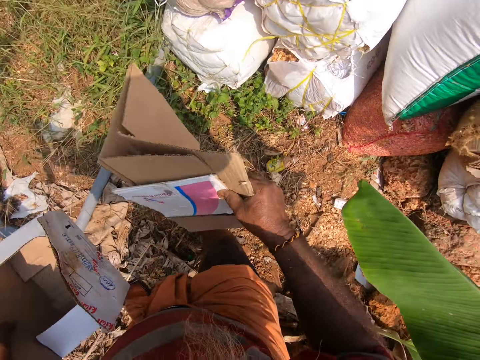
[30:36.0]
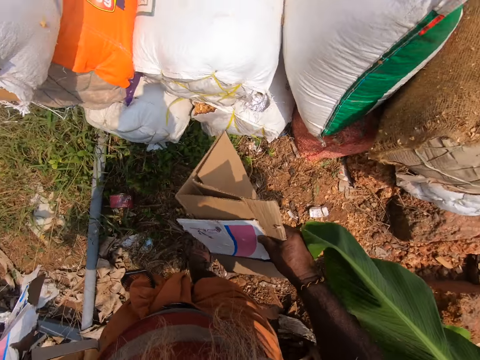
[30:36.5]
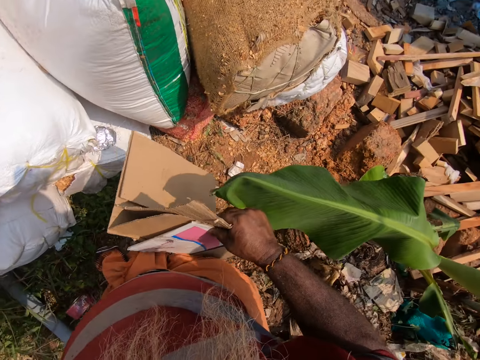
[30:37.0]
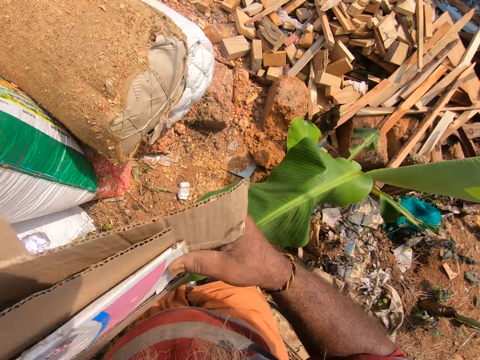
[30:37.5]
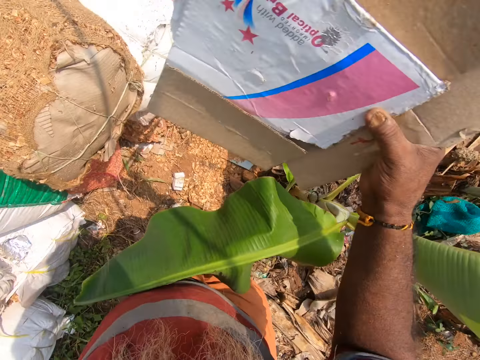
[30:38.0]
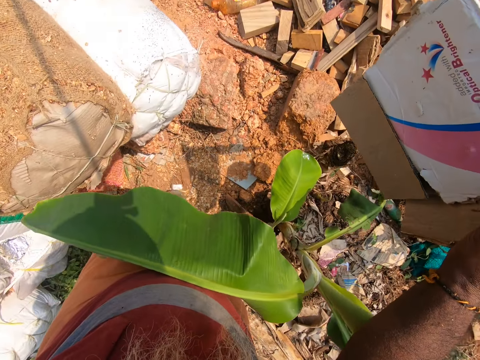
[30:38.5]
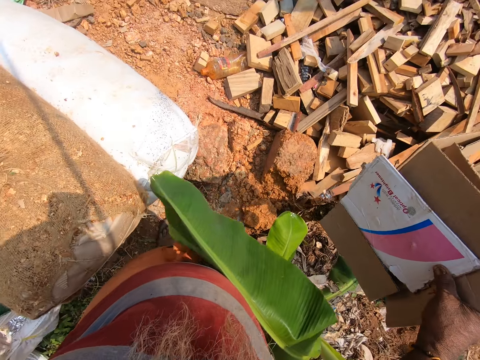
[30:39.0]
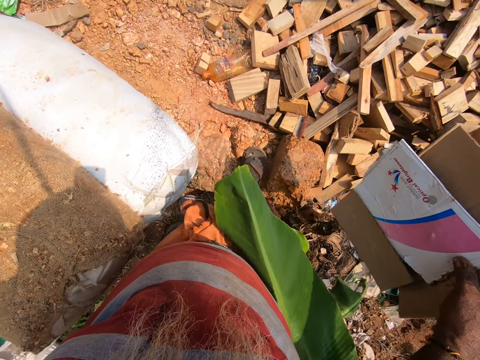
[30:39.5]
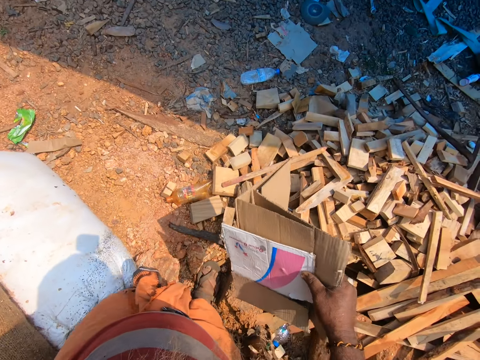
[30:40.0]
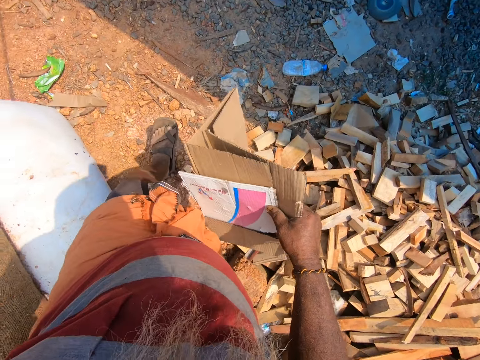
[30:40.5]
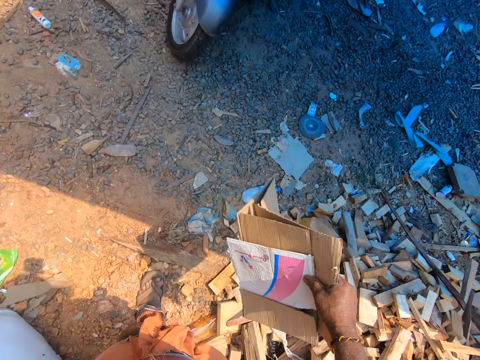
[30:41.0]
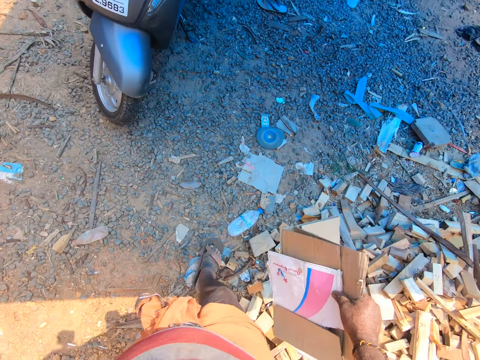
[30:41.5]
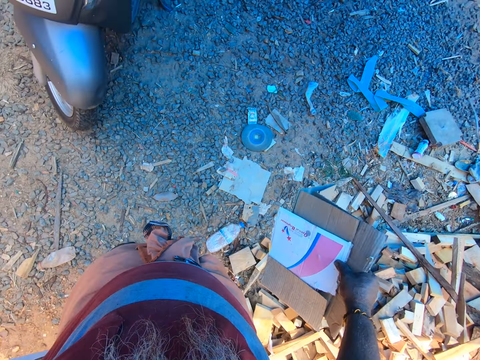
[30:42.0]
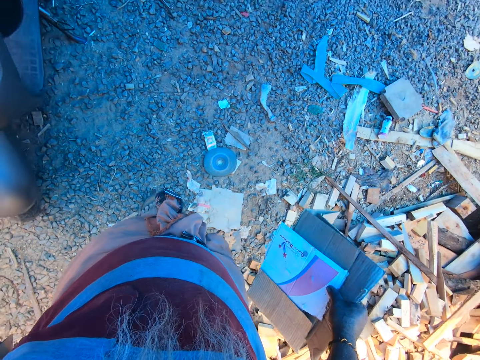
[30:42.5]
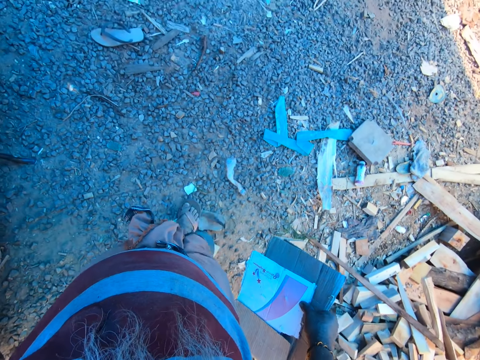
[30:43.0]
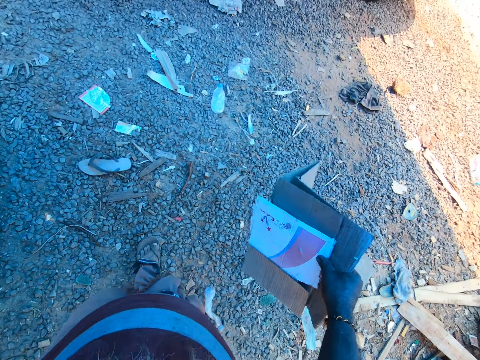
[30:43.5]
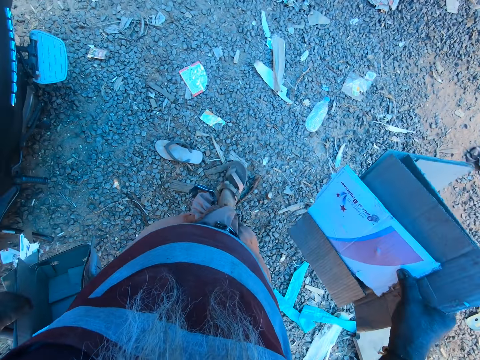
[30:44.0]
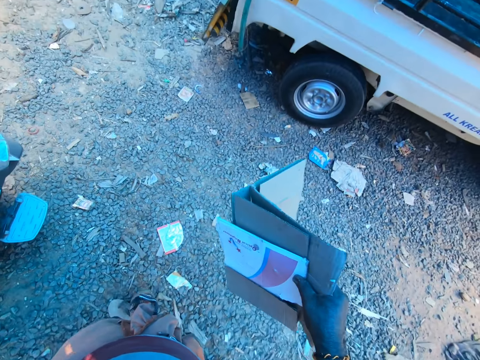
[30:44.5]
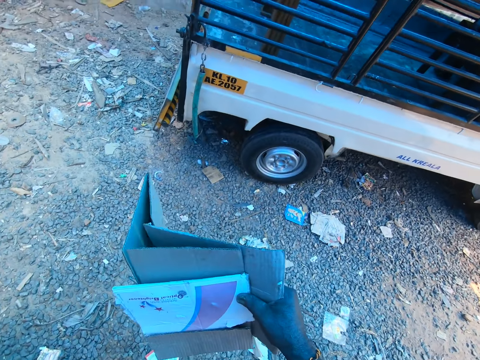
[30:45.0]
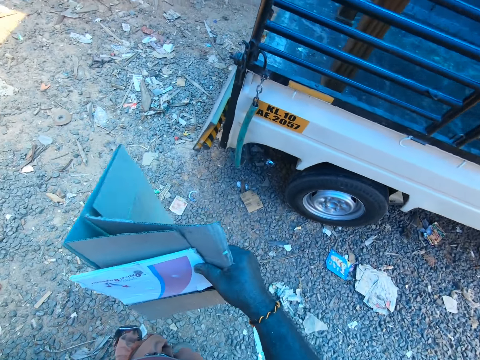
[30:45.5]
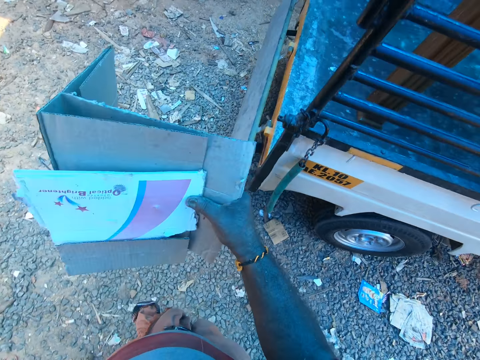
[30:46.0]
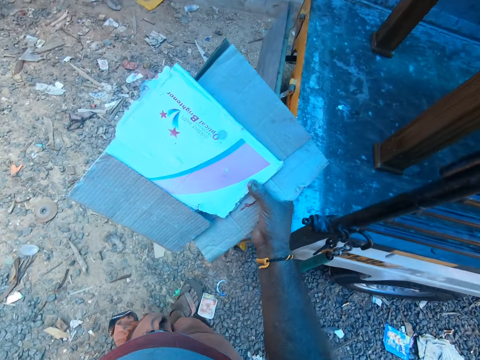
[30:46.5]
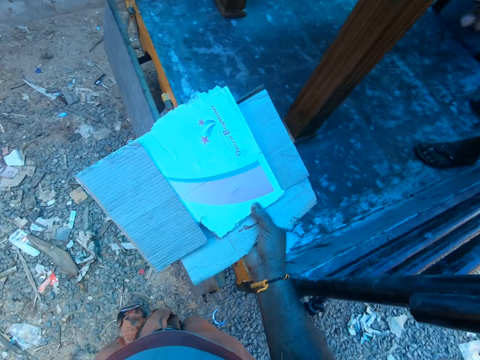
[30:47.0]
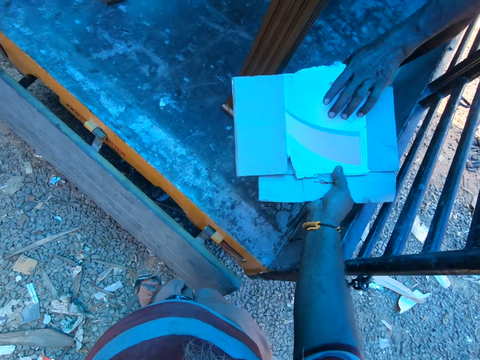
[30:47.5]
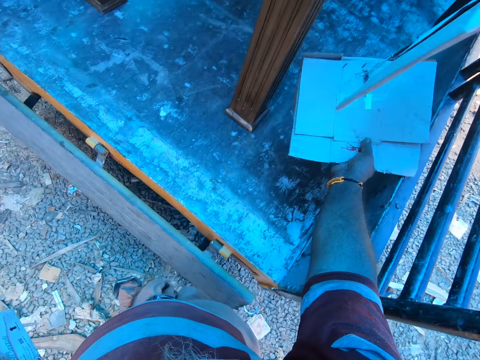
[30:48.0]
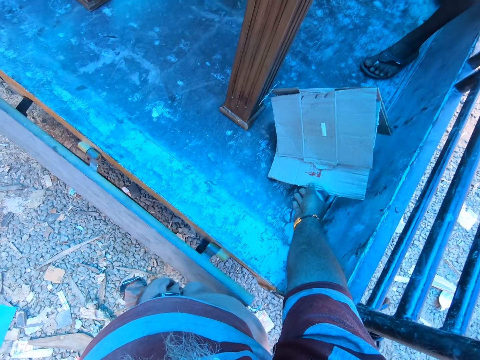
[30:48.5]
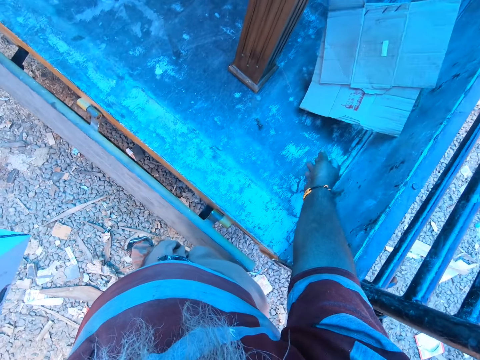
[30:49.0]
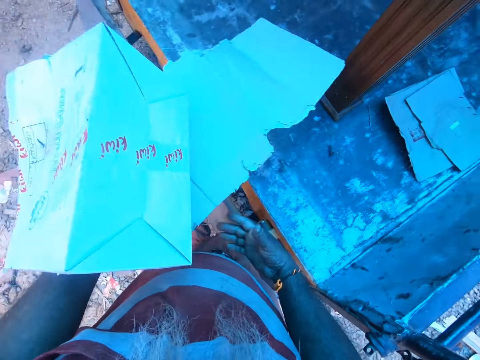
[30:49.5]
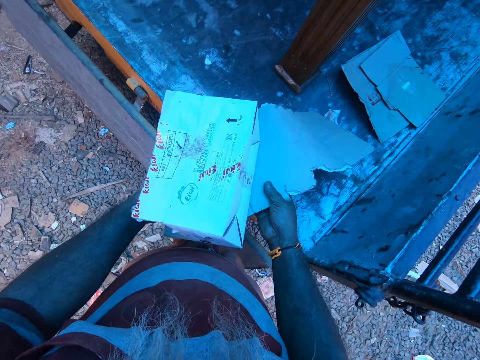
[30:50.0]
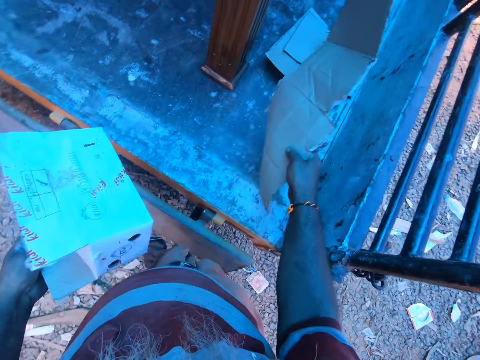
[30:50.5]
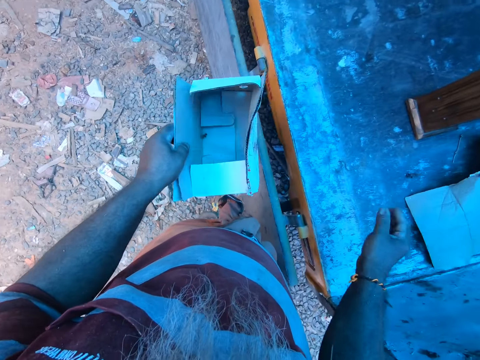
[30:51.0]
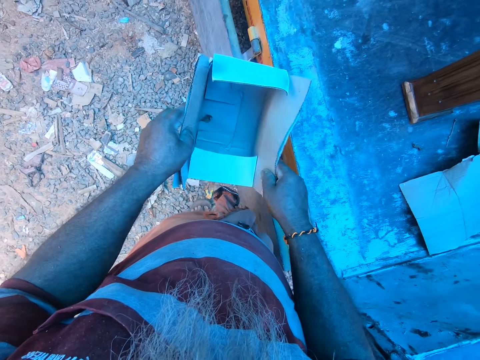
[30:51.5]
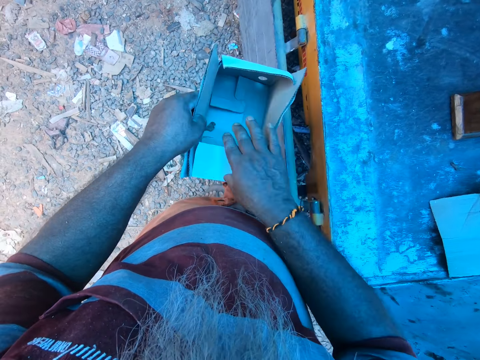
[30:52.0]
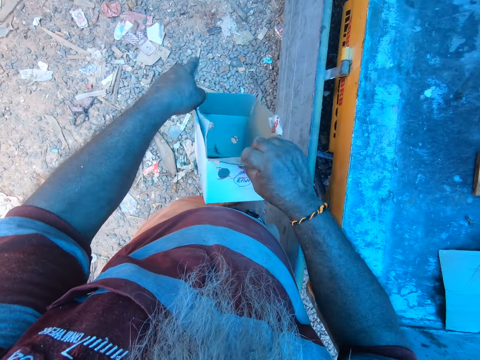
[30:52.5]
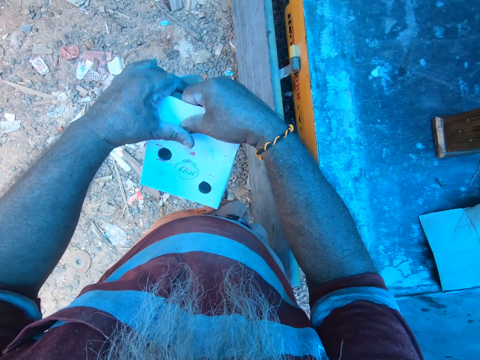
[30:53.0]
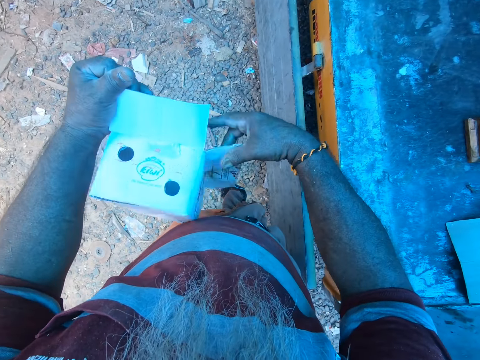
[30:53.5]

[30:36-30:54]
The camera wearer lifts the papers or boxes. He walks. He passes the papers to the left hand of the man with his right hand. He drops the papers on the truck with his right hand. He holds the paper with his right hand. He holds the paper with both hands. He holds the paper with his left hand. He tears the paper with both hands.

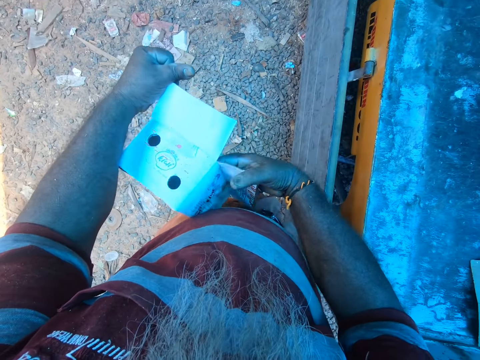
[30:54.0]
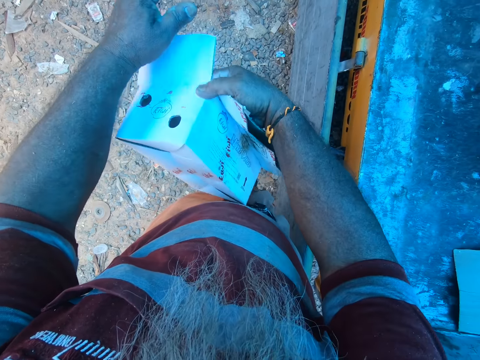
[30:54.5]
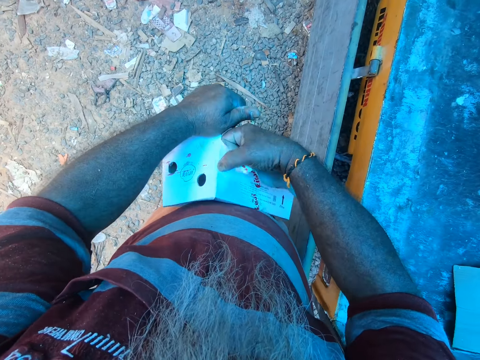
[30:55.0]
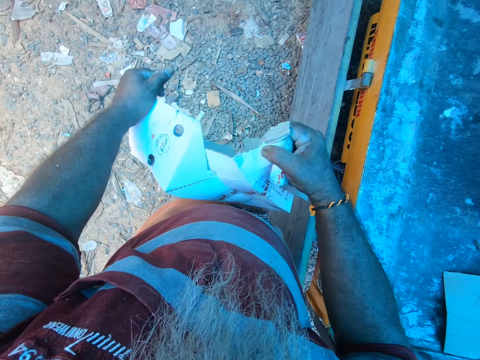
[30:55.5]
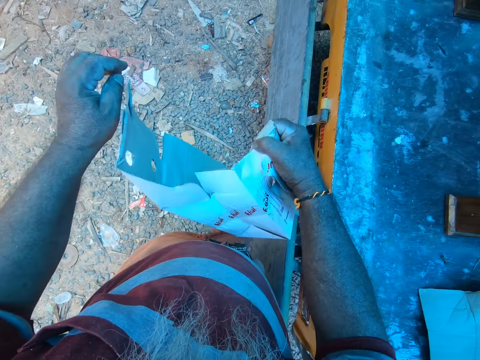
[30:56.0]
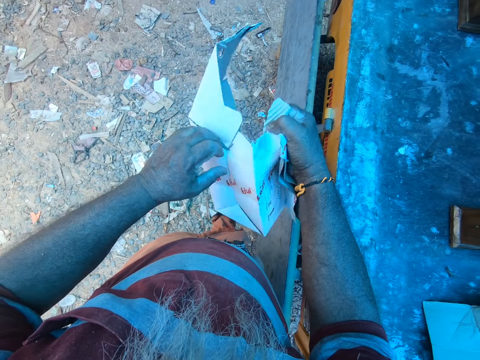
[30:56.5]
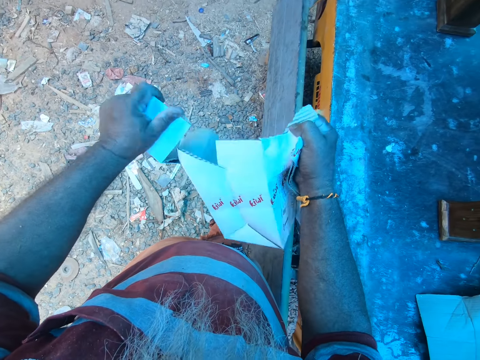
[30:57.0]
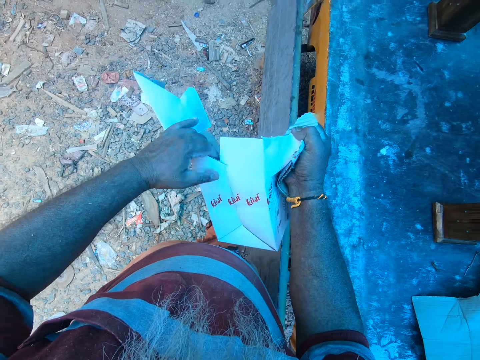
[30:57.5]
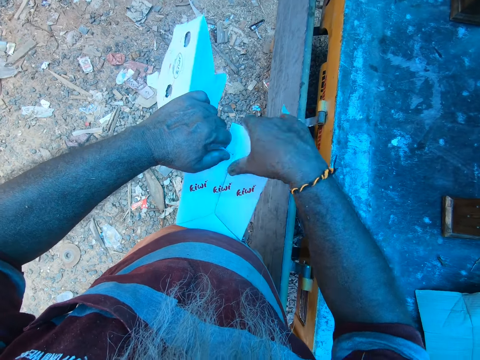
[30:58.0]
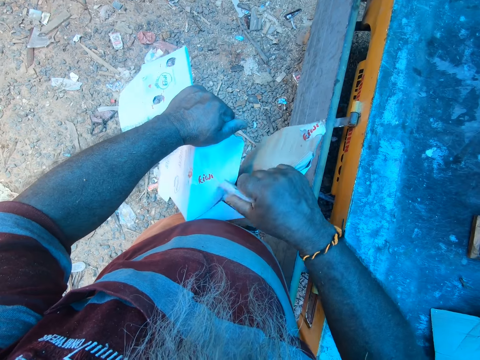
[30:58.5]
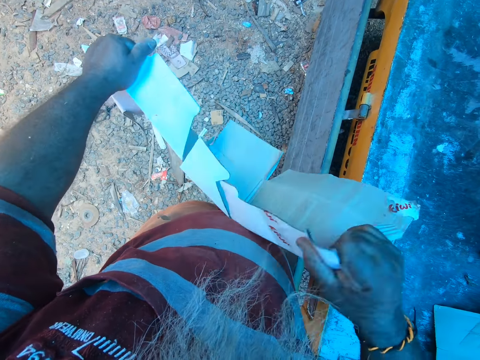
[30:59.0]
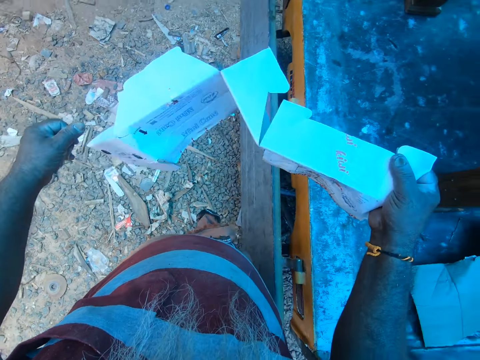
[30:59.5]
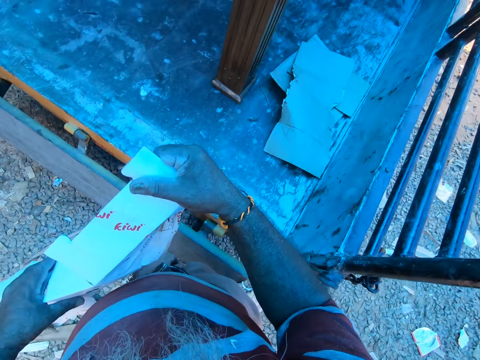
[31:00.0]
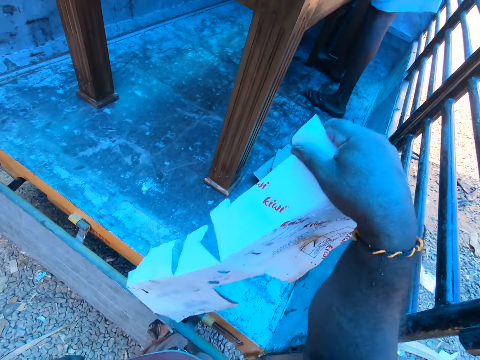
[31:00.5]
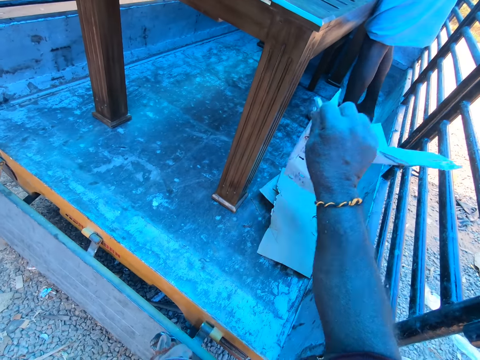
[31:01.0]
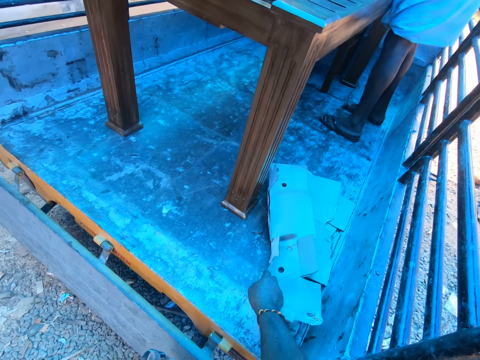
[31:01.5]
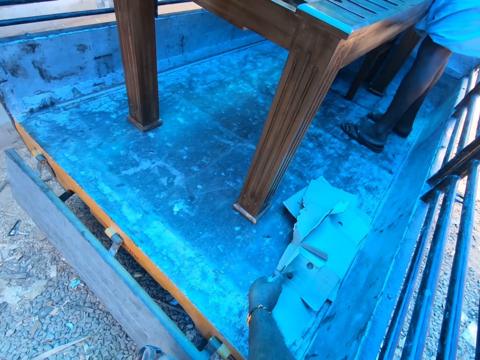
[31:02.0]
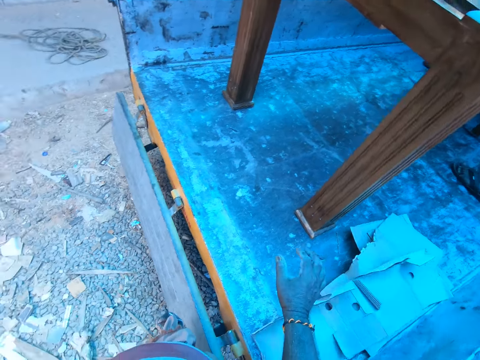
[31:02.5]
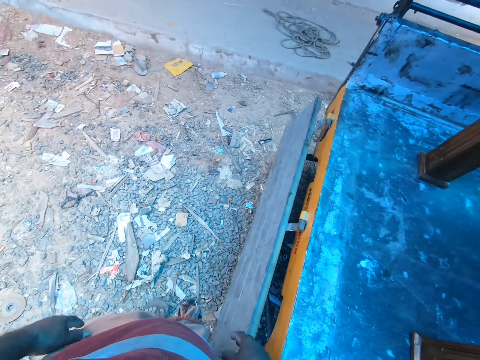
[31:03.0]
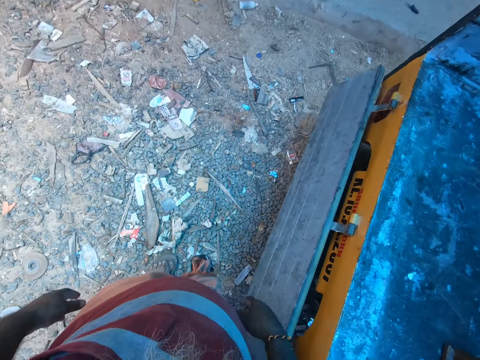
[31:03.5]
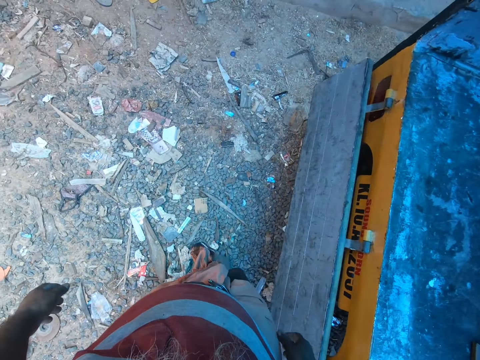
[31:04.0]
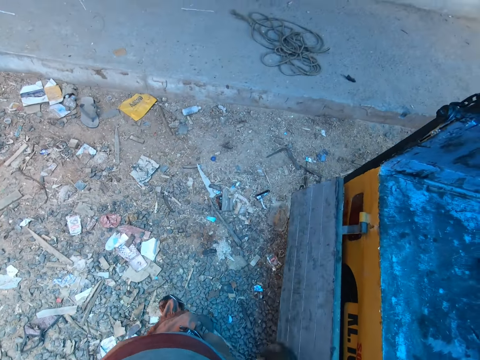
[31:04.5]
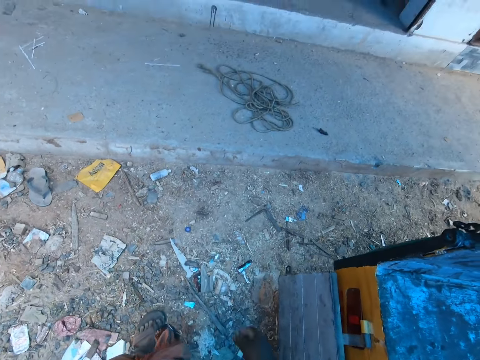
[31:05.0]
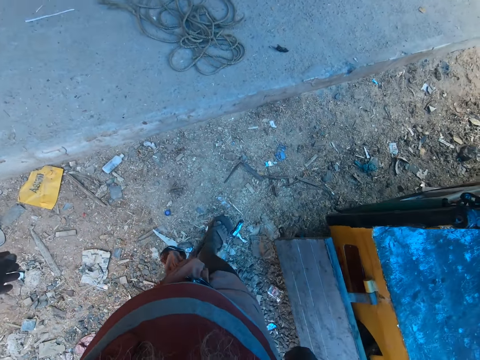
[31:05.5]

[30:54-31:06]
The camera wearer tears a box. He drops the paper on the truck with his right hand. He walks.
